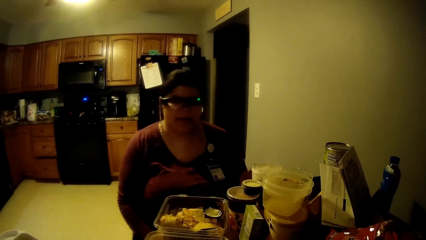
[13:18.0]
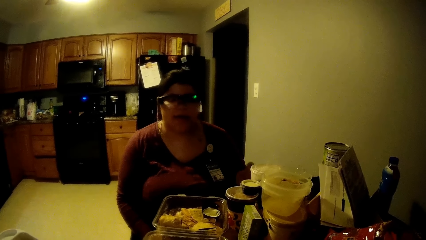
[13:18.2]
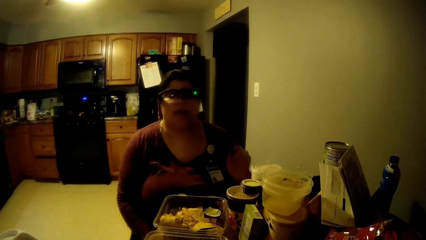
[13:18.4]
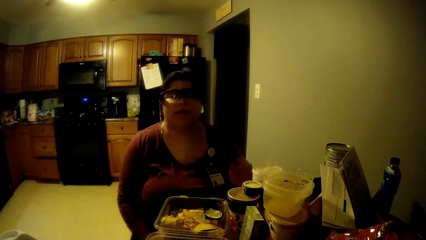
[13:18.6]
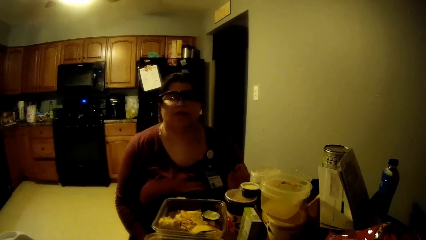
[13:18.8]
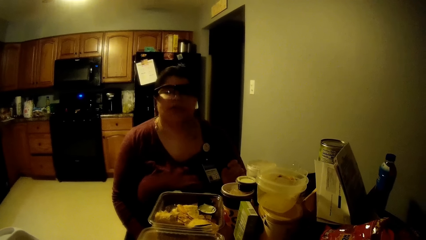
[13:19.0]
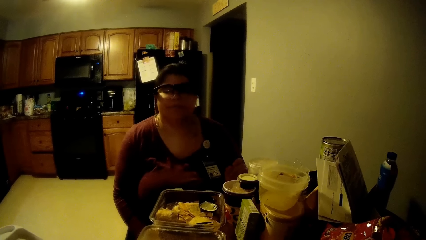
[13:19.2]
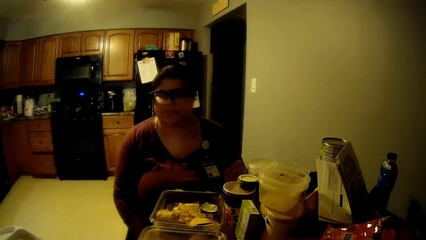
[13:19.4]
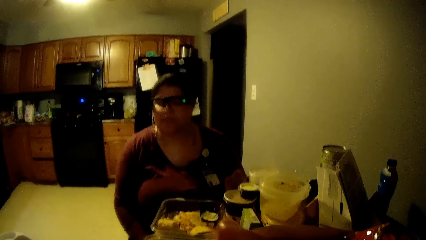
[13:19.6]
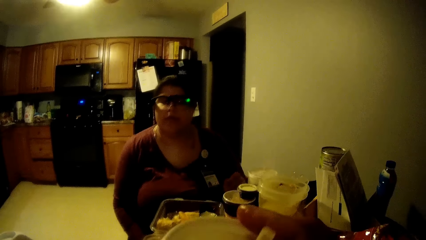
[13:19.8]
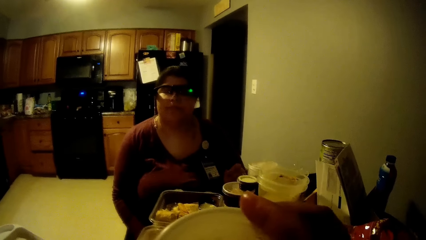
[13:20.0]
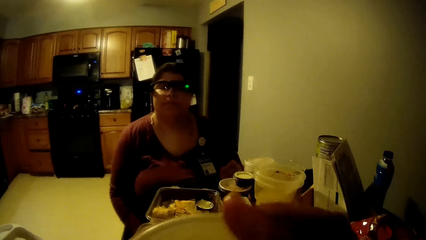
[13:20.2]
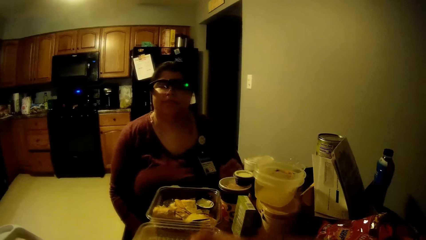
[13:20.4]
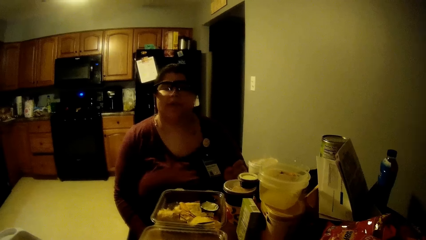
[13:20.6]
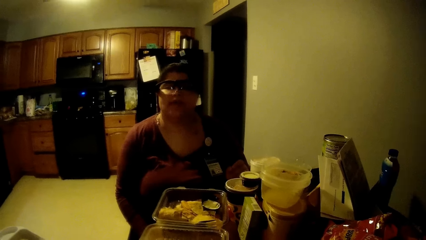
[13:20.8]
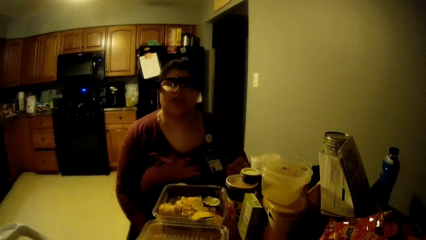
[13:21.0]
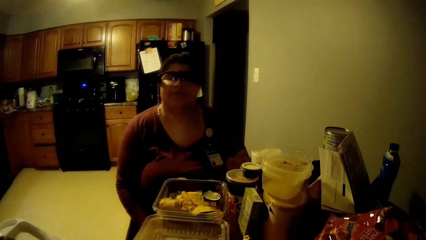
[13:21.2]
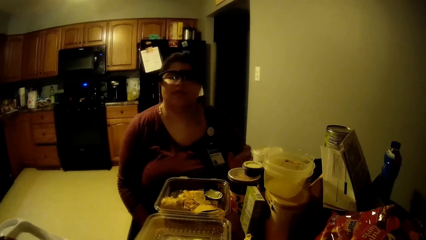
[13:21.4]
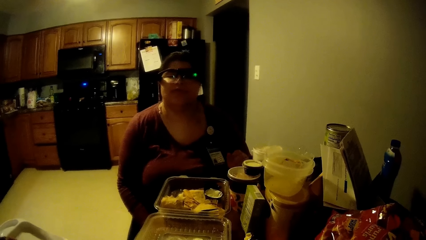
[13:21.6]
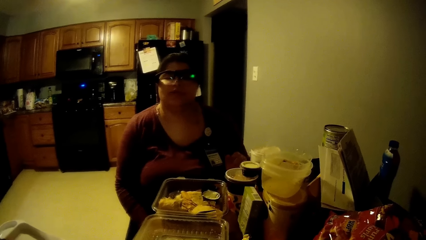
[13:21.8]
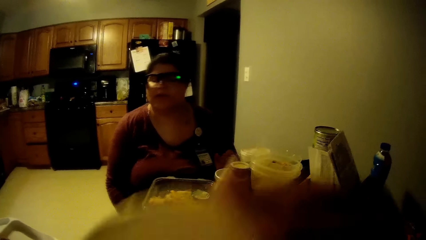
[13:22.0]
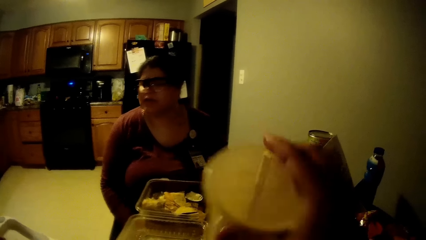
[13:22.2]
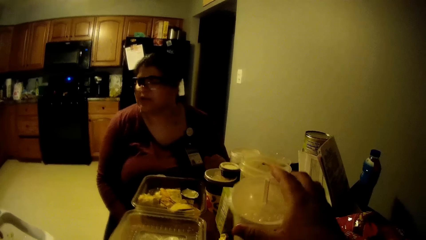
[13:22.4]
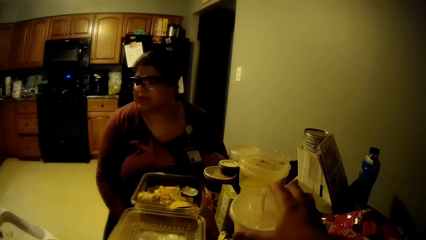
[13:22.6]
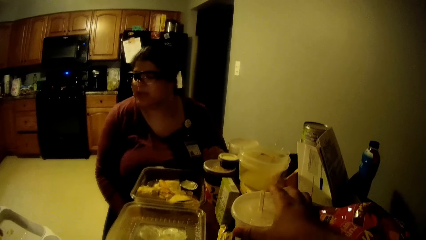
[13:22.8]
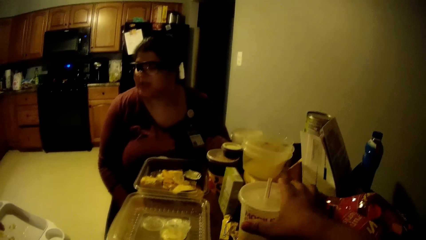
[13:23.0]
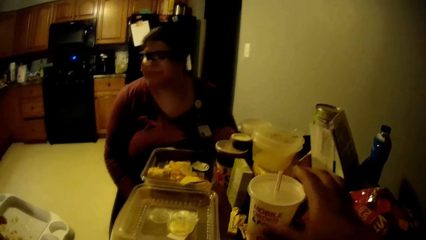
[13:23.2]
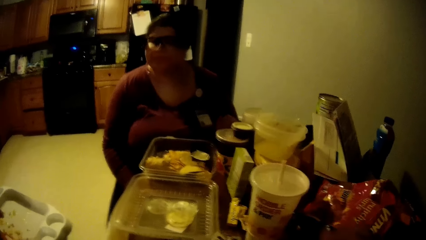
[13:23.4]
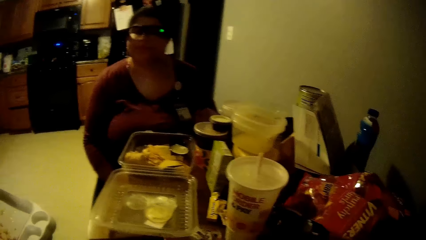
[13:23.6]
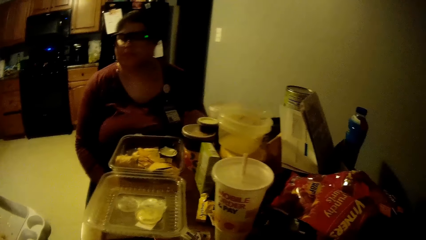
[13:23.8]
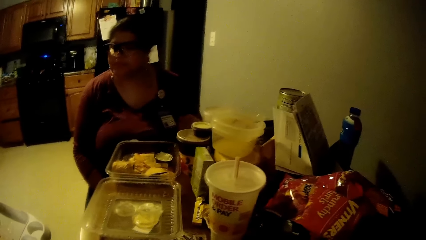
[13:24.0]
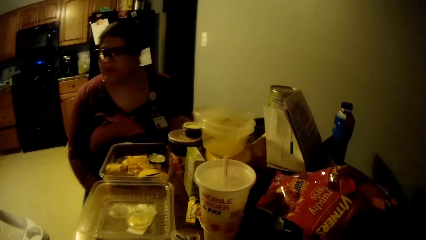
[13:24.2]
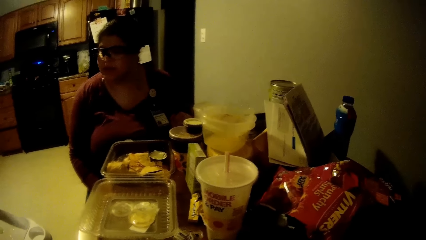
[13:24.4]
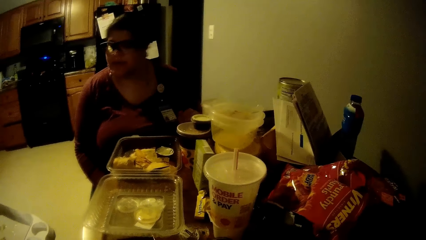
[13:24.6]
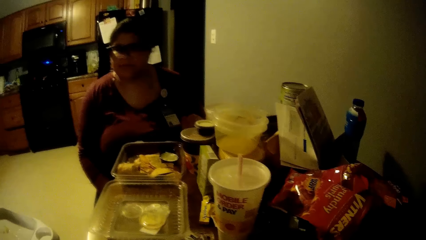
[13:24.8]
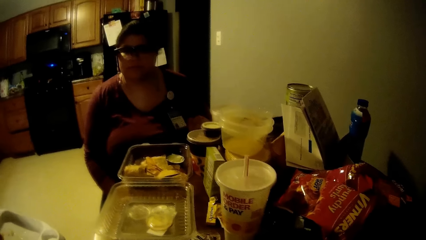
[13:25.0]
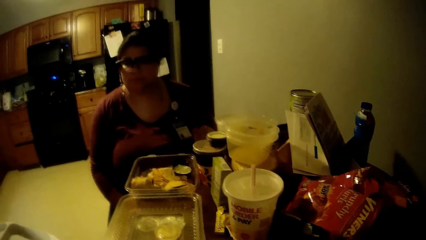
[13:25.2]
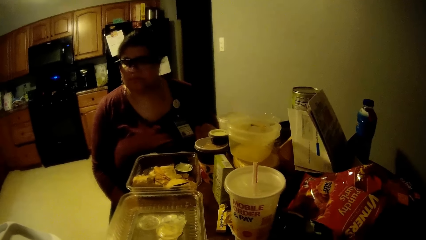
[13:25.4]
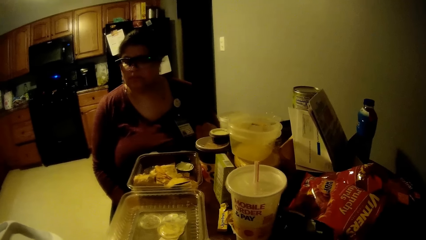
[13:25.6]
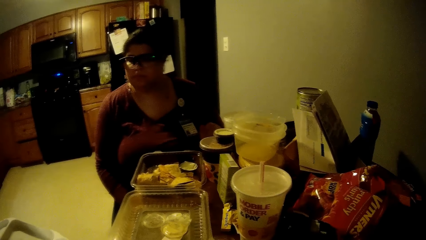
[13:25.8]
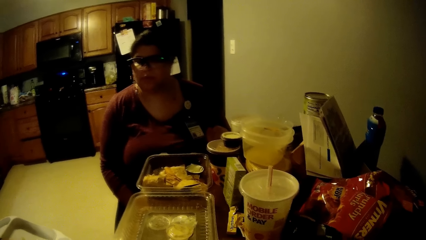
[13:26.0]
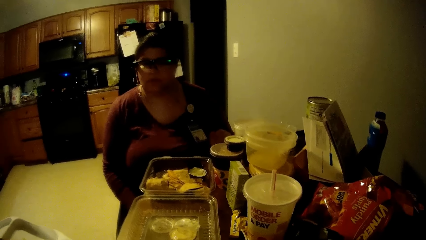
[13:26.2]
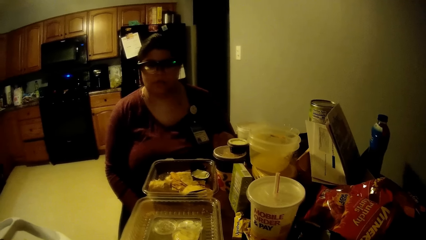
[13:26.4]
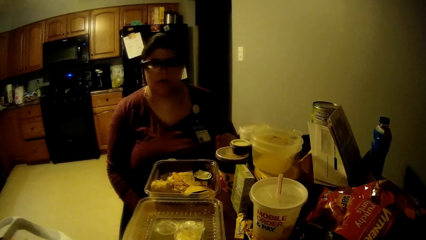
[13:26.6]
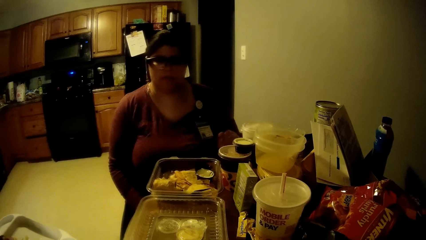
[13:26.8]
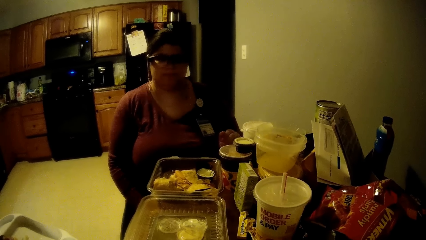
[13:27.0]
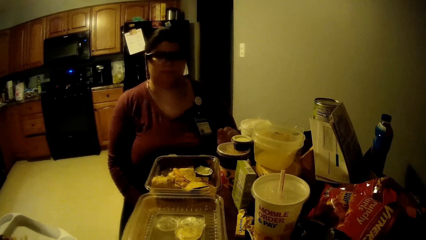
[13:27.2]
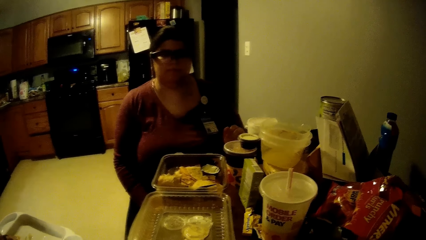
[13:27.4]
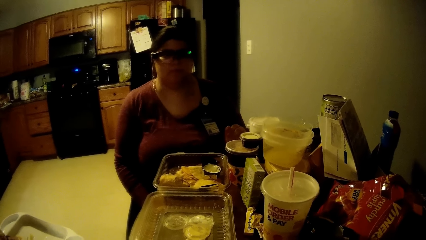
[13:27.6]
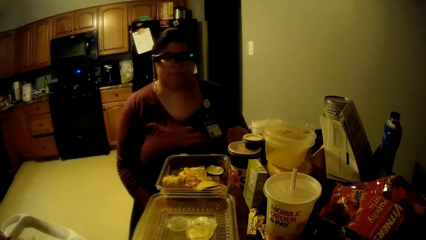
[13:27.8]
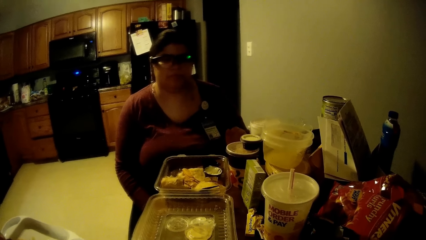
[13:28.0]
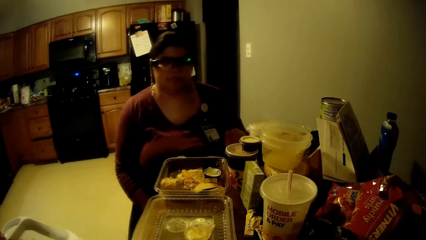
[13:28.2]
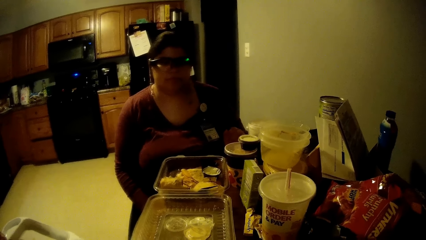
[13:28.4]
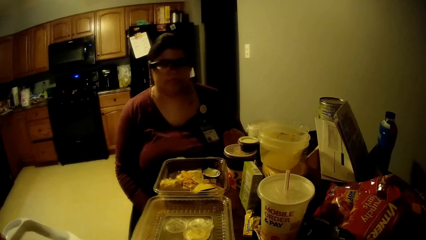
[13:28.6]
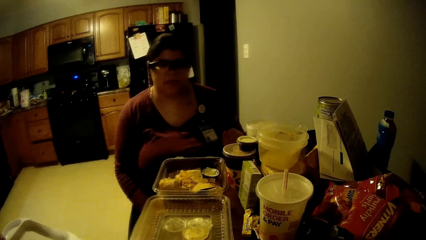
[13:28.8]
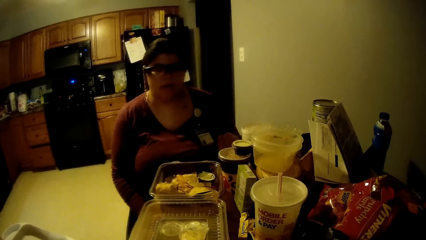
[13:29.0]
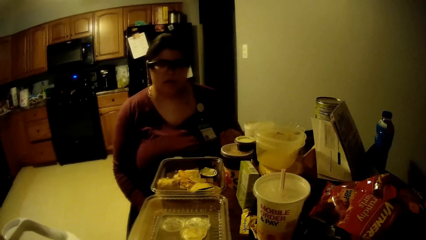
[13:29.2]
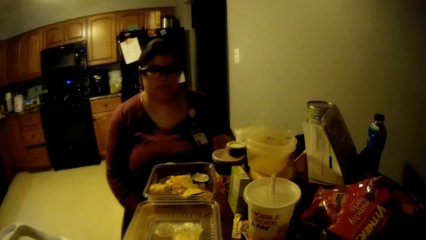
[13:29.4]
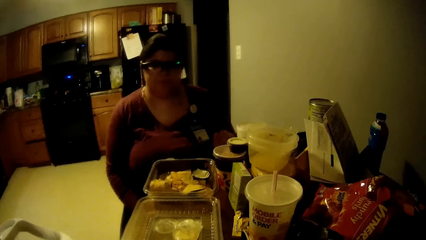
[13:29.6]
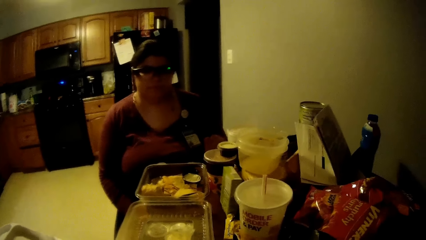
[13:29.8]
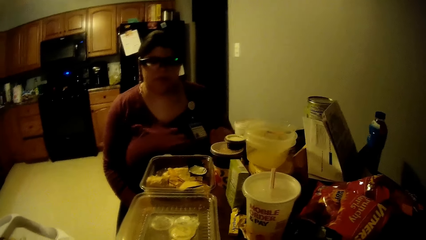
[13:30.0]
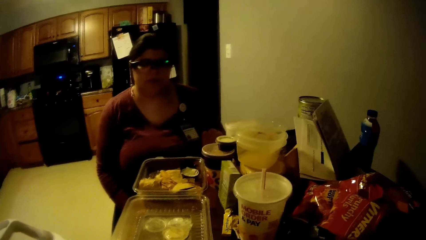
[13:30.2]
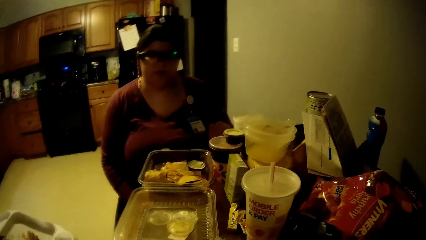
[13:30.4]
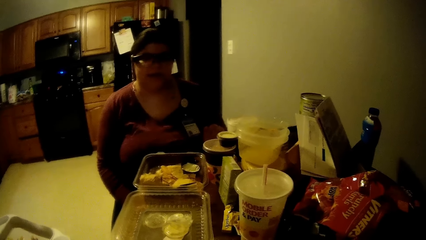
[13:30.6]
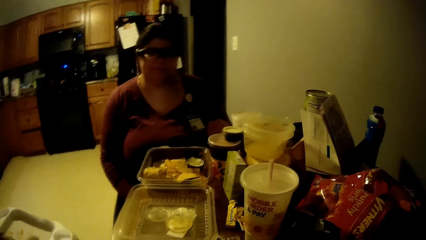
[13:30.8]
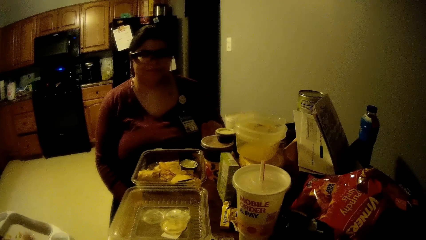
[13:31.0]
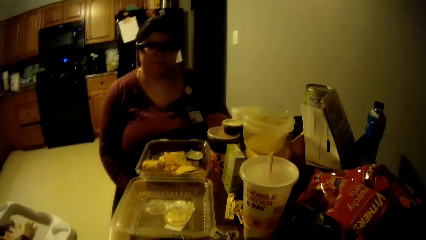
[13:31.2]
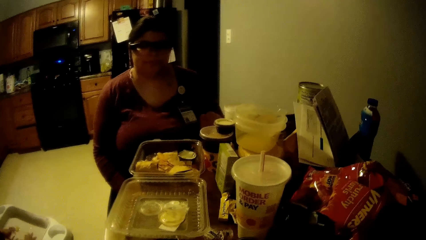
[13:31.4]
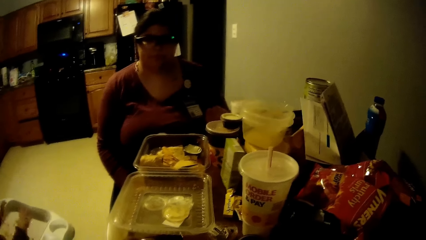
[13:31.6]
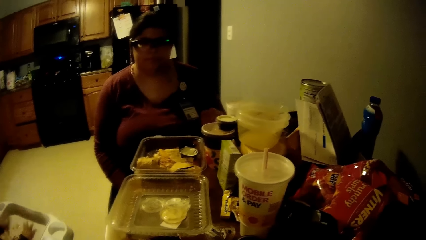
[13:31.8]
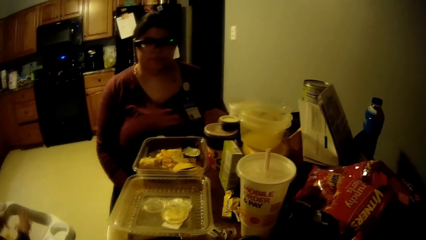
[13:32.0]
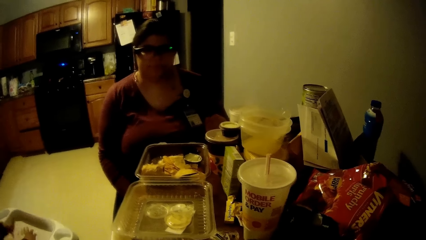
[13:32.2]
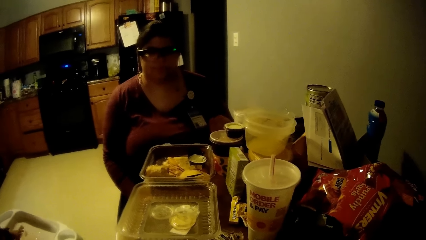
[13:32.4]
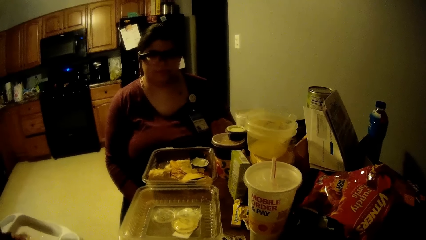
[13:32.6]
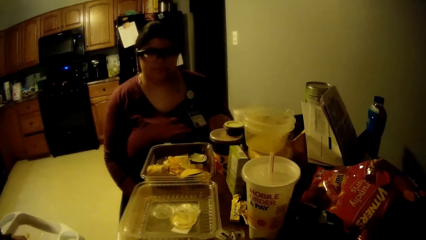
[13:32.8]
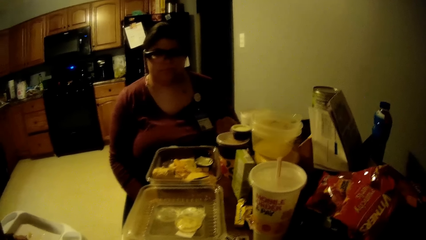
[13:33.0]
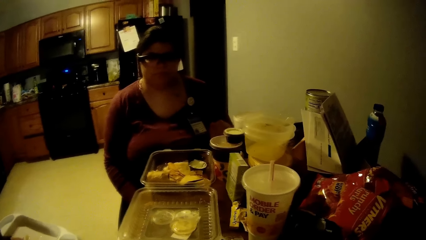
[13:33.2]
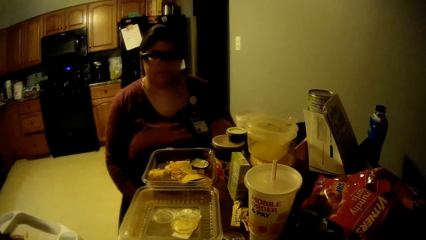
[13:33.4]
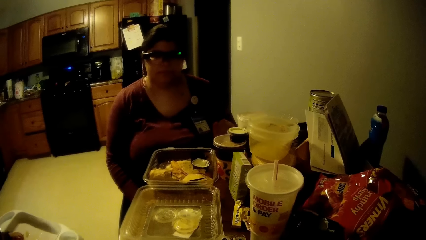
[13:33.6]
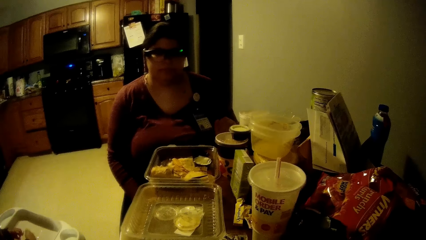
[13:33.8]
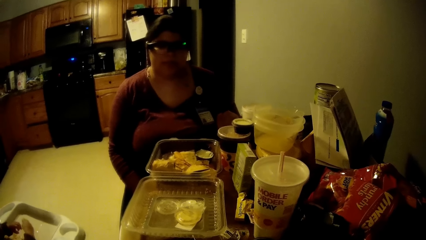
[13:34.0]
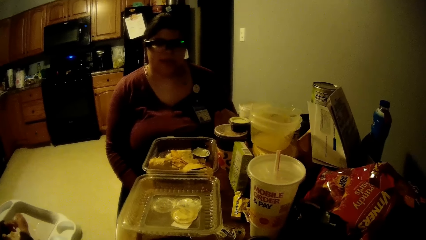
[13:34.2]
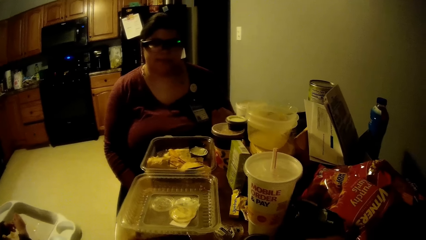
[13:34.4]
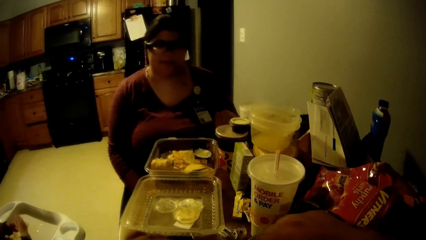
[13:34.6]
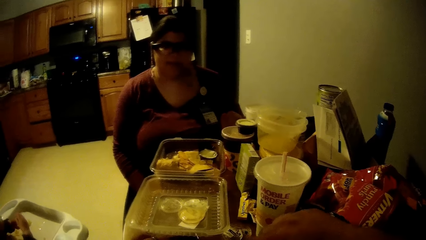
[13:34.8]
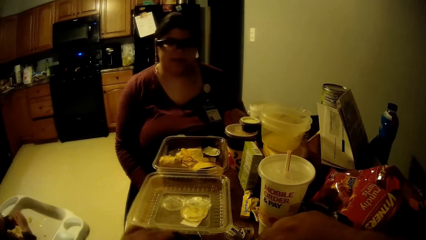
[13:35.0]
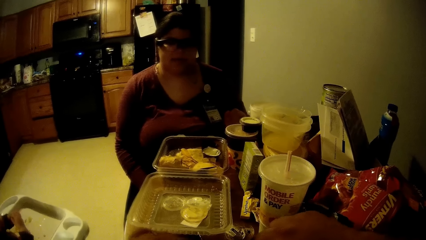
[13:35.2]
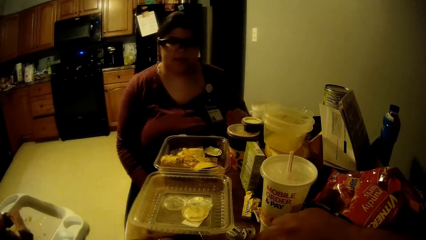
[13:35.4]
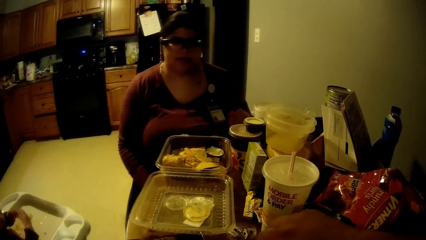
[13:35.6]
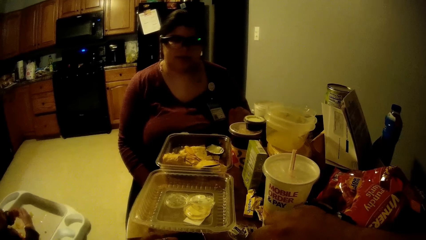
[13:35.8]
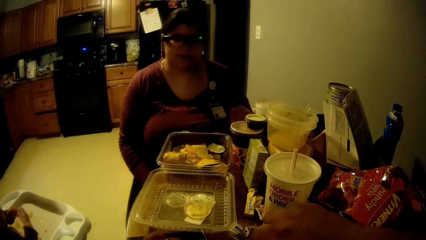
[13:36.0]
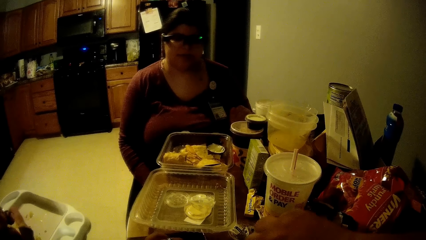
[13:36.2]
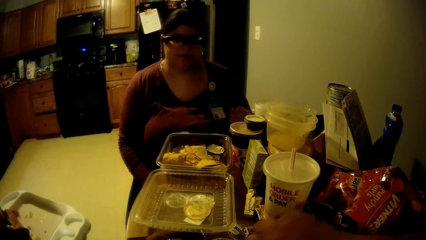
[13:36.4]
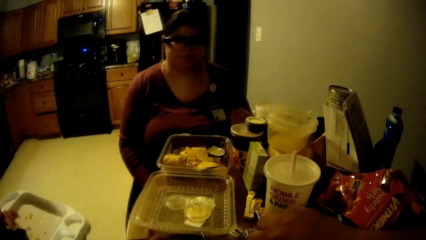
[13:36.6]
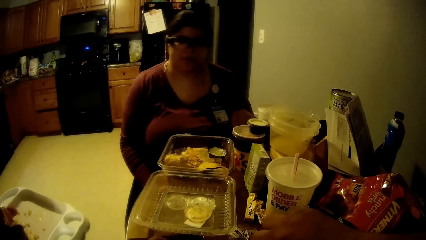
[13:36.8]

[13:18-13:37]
The camera wearer drinks from the cup of soda in his right hand. He drops the cup of soda on the table with his right hand. He eats the food in the dining room. A woman sits on the chair in the dining room. The camera wearer eats the food in the dining room.
